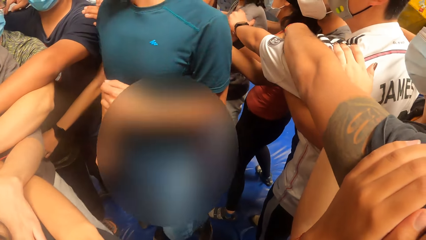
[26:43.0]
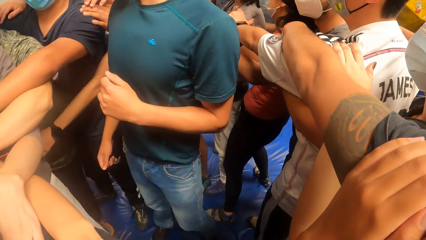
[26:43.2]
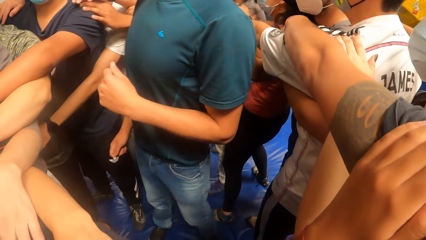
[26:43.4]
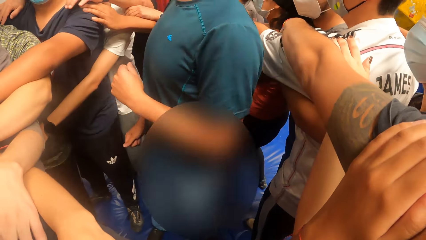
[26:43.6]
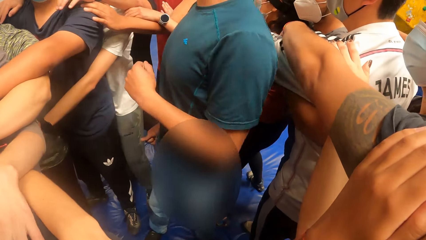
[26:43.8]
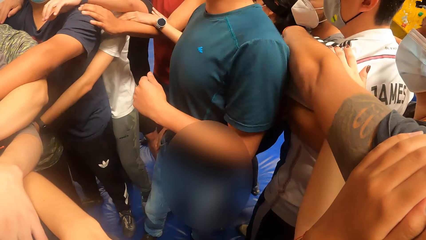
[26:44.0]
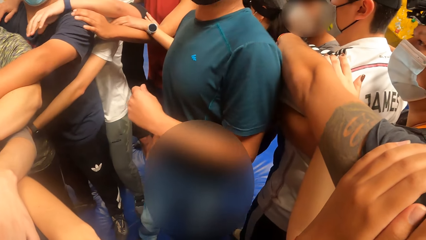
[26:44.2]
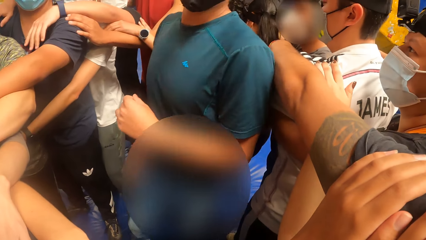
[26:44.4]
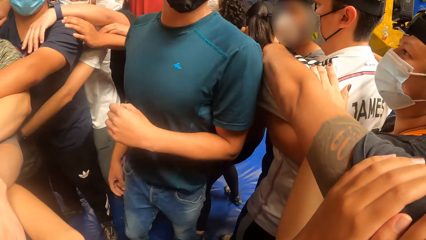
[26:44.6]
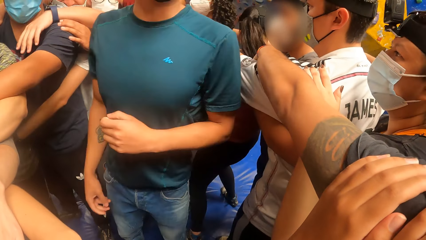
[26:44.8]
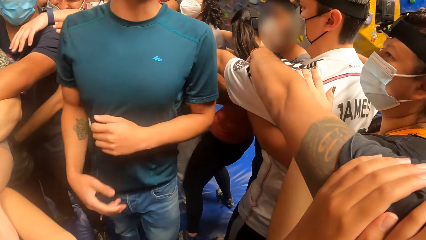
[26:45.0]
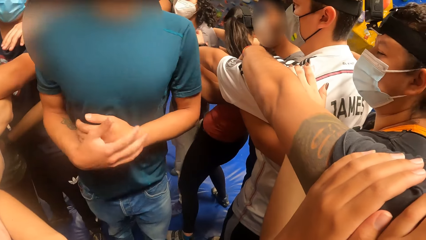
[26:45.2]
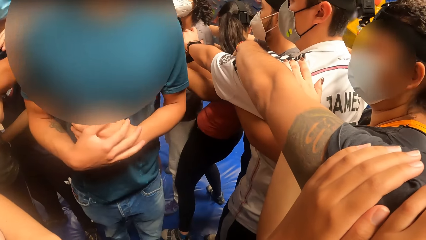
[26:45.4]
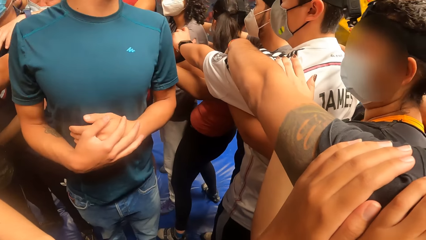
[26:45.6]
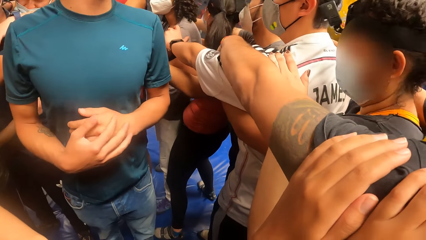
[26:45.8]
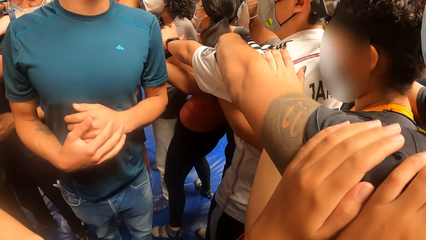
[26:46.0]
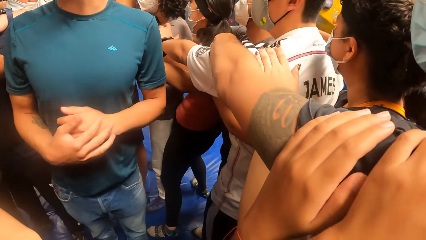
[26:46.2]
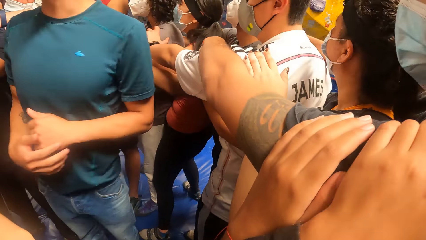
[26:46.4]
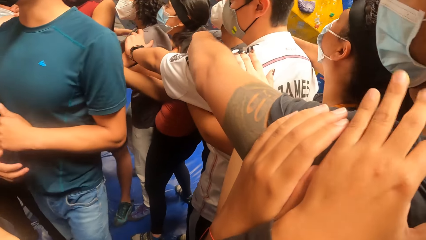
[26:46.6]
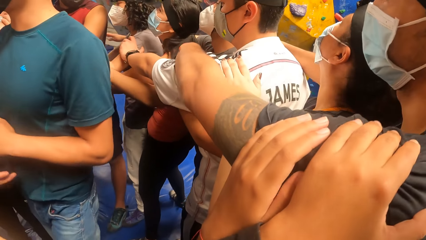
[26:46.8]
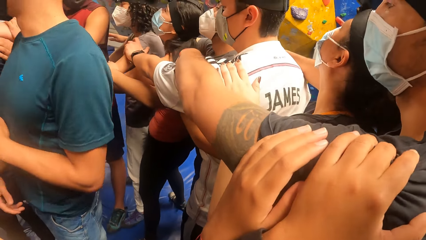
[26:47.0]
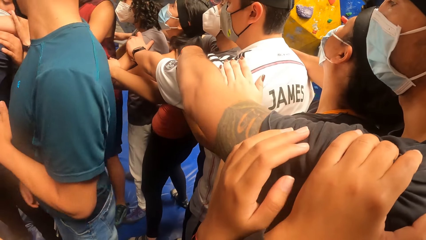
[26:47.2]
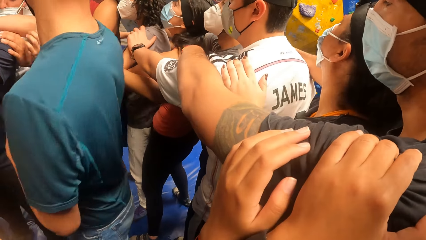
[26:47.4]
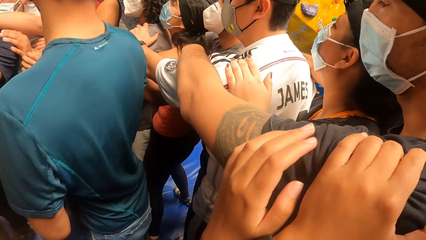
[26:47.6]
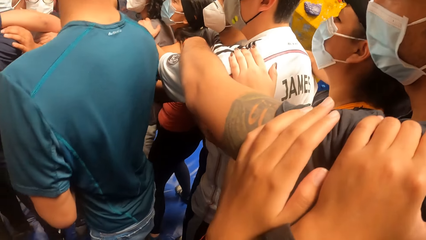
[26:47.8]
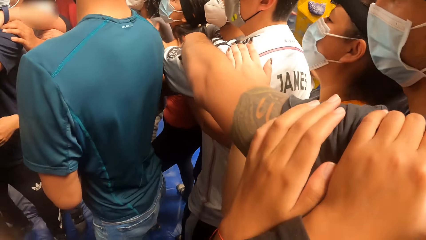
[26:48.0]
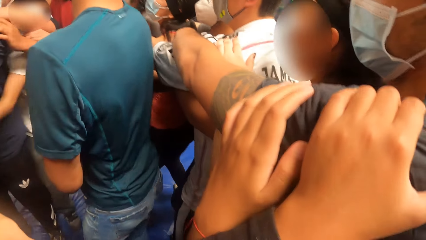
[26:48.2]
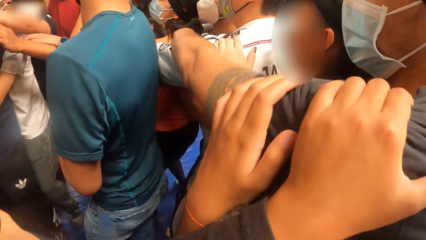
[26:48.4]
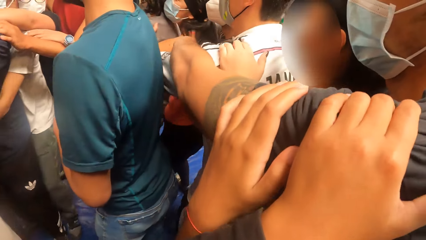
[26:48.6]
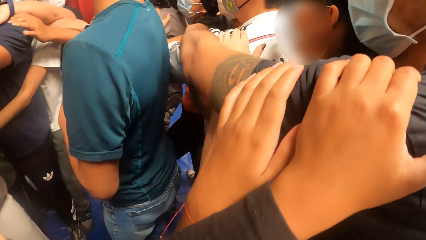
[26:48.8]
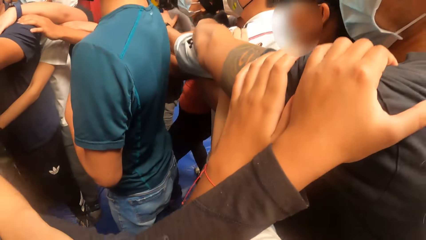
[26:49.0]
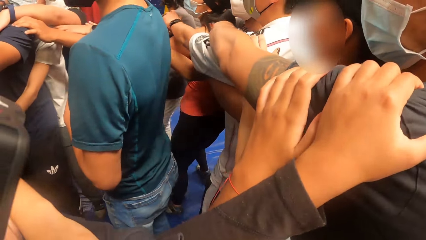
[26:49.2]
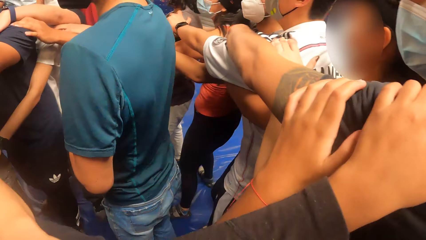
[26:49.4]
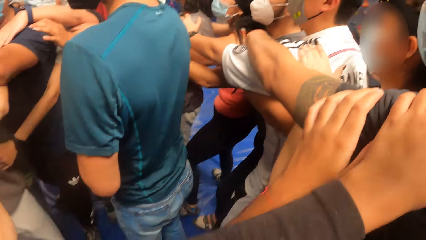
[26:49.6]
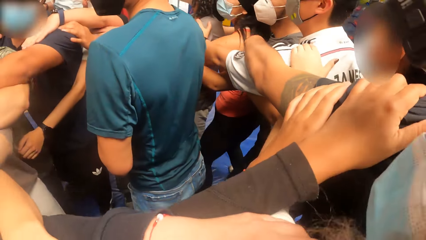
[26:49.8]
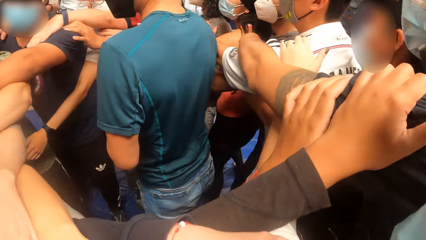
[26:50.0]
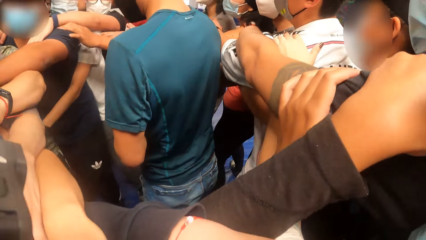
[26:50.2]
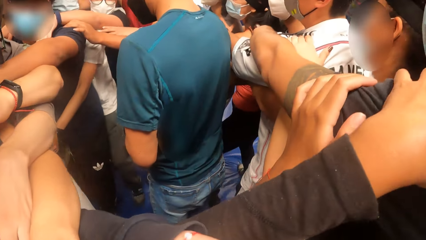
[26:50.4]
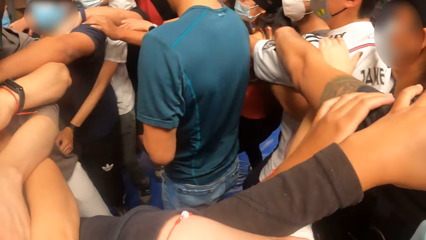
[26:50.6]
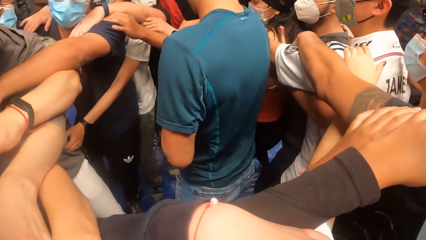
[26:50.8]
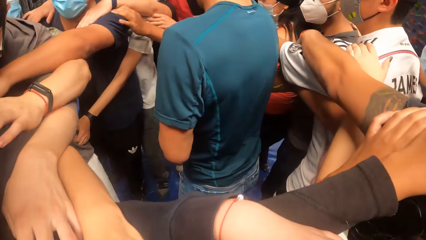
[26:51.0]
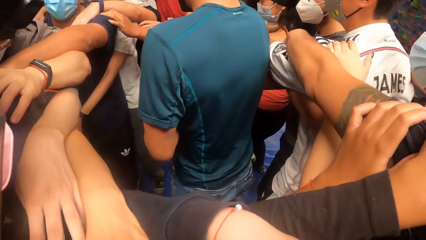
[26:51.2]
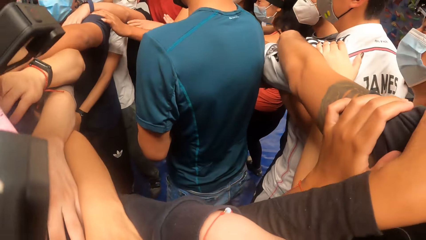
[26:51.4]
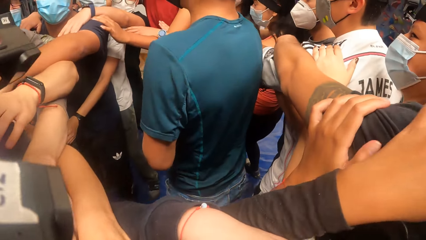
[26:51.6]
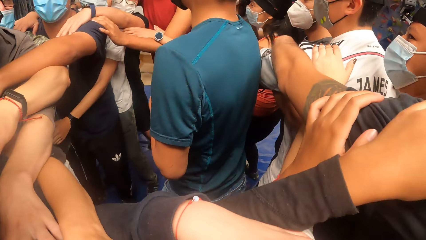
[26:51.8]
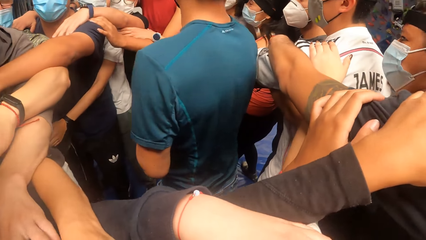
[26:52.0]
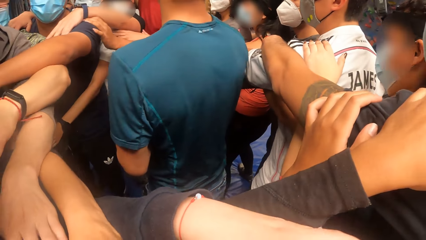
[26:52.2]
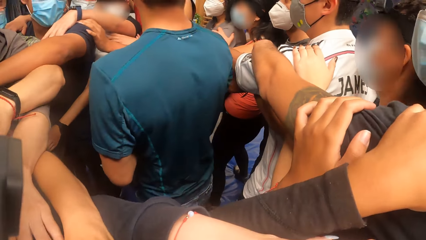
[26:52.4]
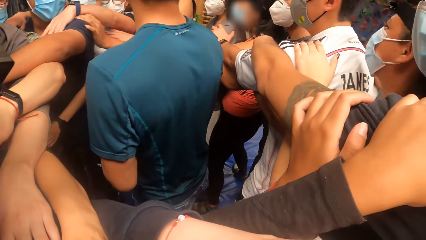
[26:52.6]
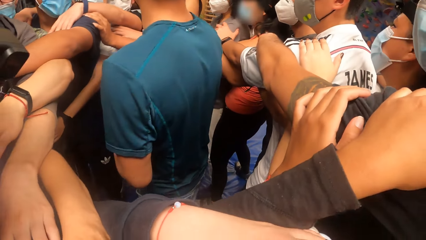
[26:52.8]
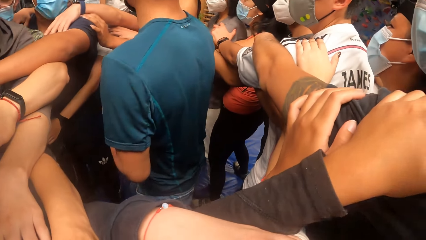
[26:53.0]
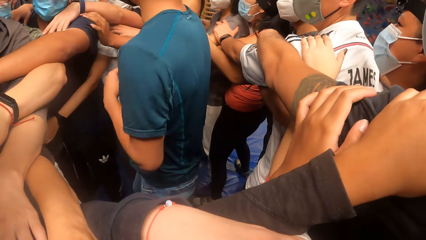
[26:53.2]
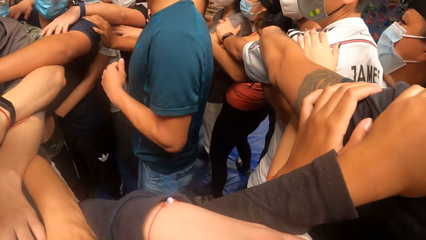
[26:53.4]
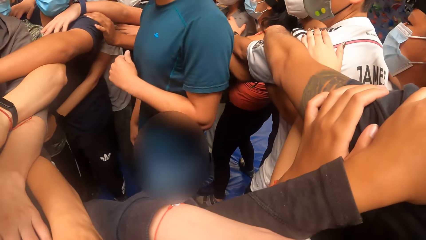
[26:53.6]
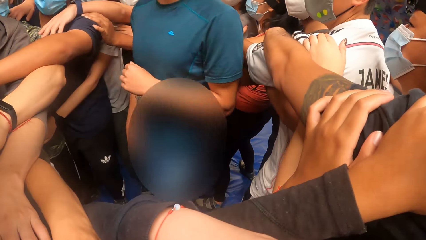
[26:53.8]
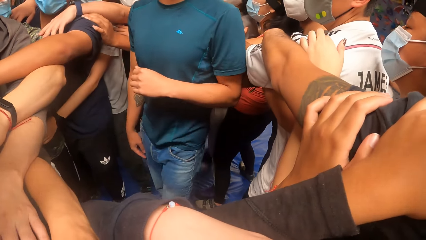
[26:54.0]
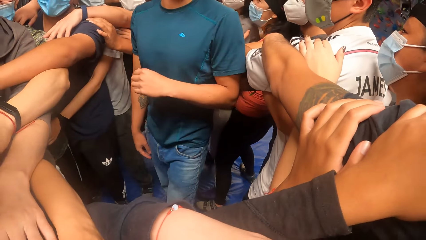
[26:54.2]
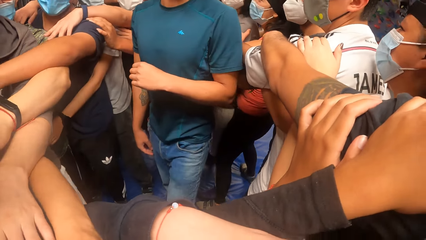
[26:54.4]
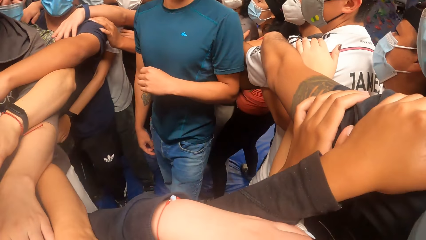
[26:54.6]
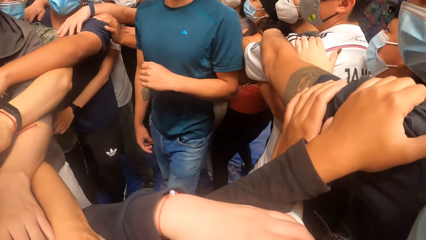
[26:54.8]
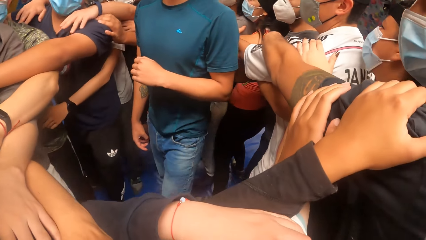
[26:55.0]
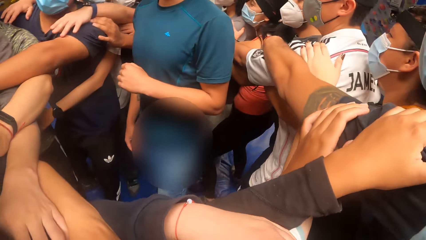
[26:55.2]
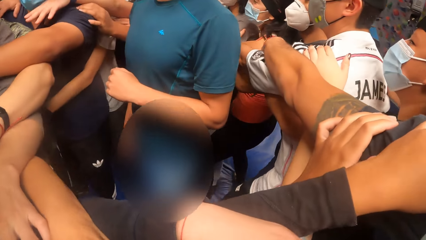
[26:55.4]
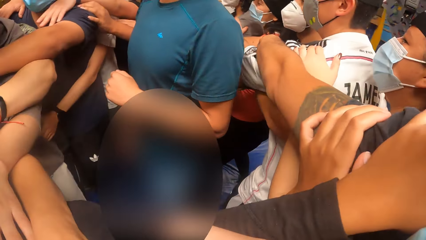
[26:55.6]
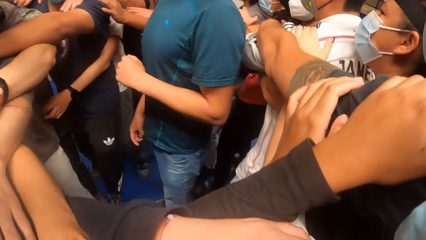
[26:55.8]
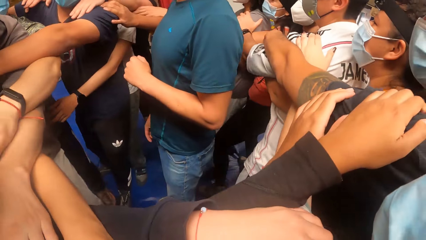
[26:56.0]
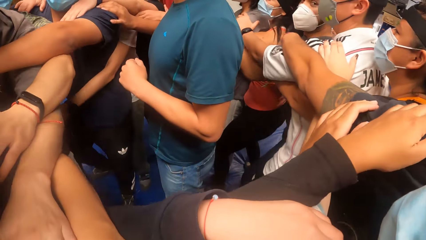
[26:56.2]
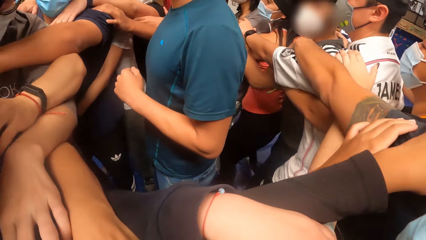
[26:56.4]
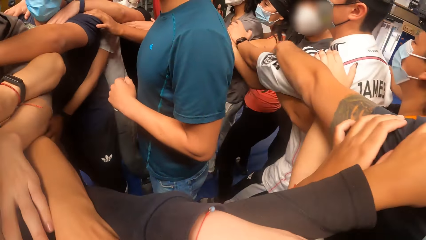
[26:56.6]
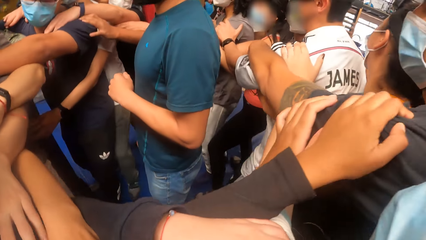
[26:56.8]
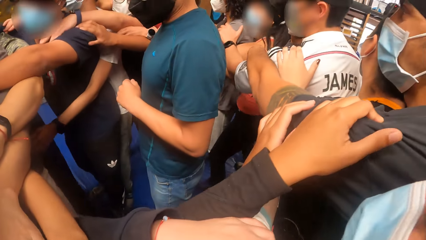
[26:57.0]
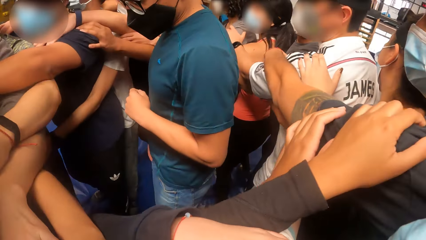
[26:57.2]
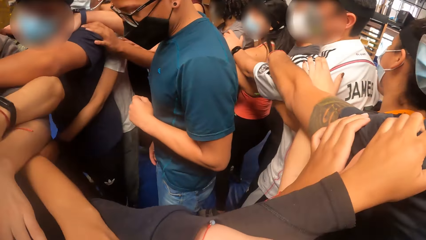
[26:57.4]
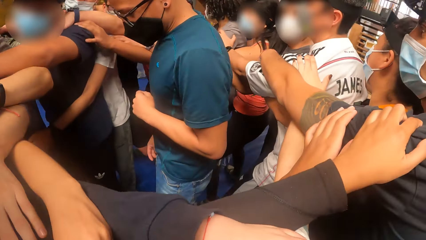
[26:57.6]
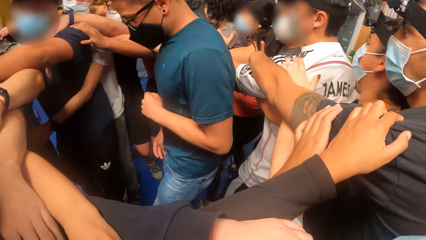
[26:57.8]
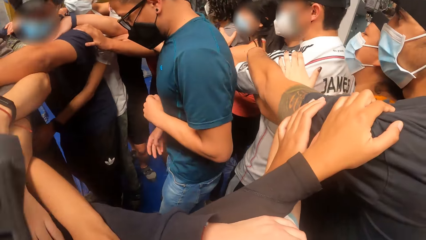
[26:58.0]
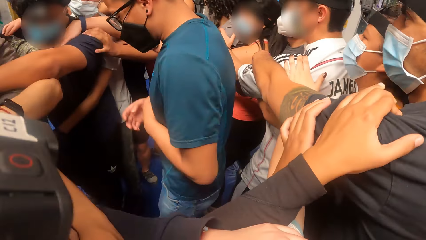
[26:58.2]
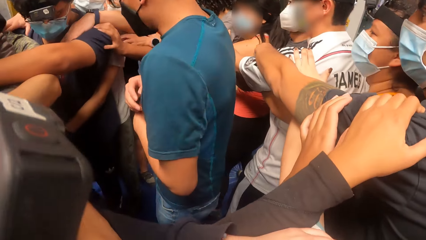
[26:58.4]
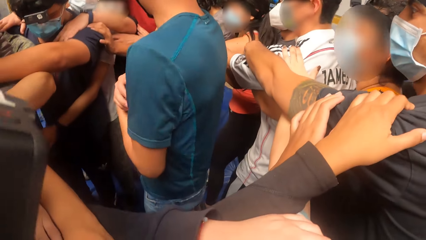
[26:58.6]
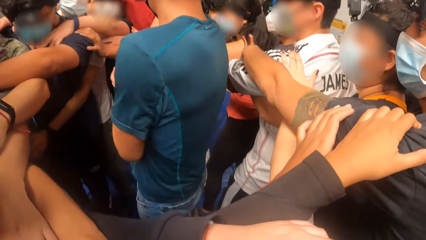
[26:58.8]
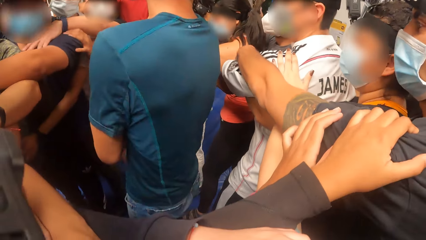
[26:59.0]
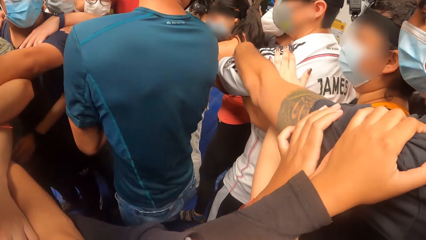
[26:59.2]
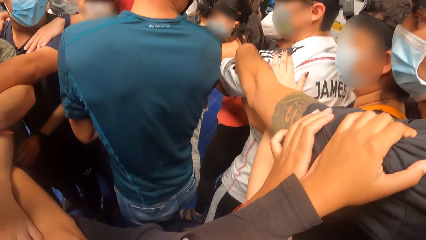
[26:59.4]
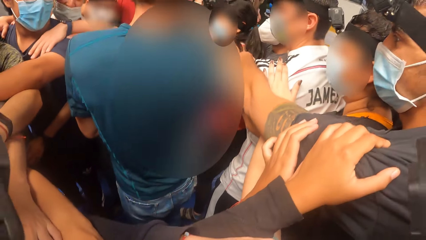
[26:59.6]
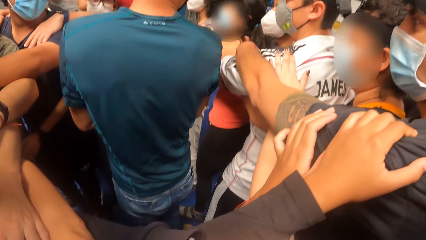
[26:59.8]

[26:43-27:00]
The camera wearer walks with the group of people round the man.
